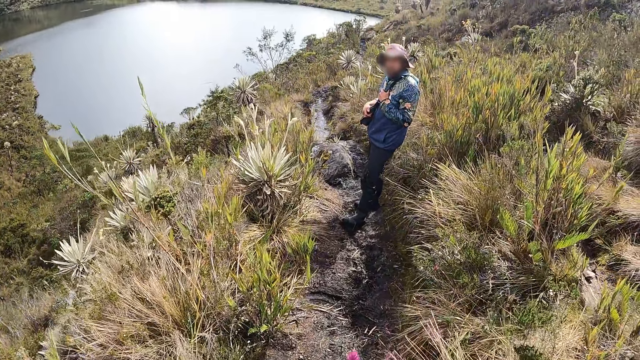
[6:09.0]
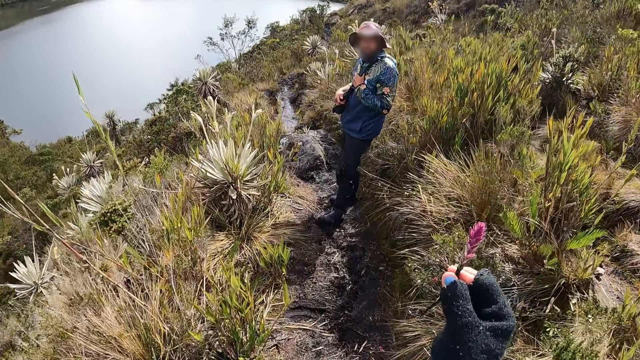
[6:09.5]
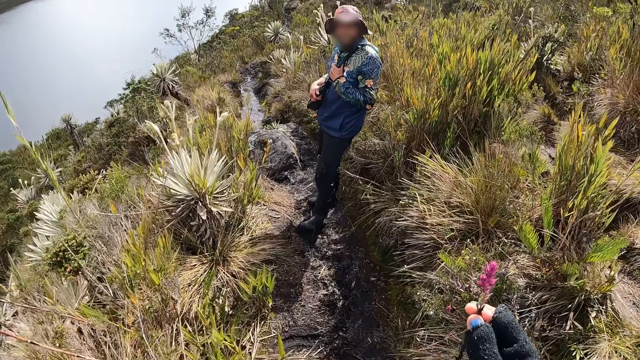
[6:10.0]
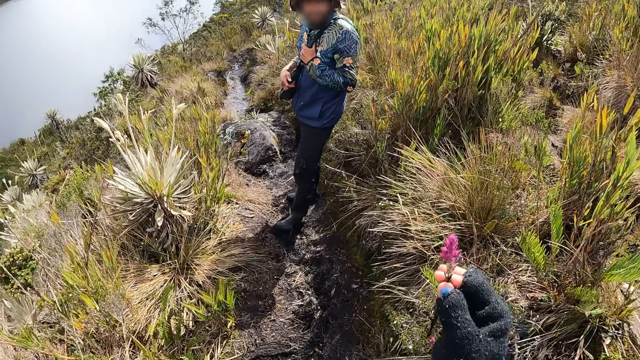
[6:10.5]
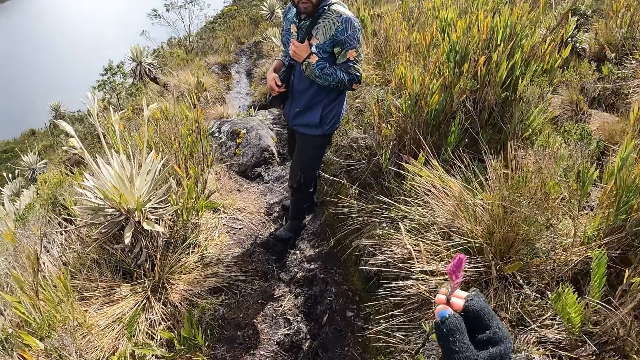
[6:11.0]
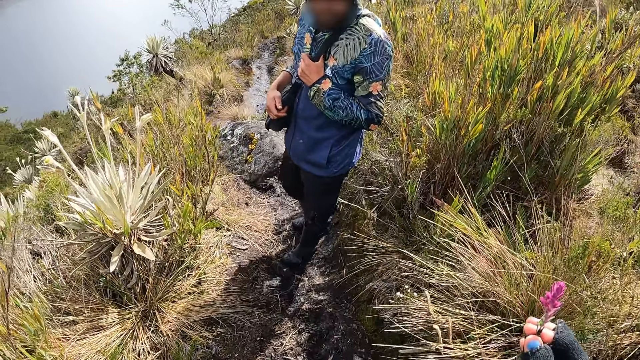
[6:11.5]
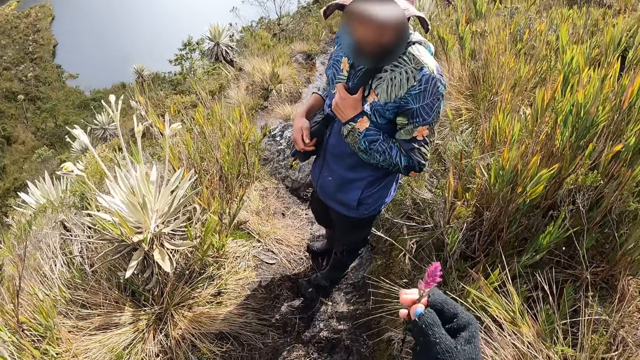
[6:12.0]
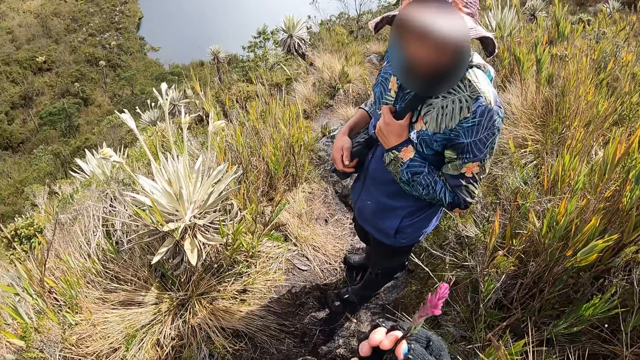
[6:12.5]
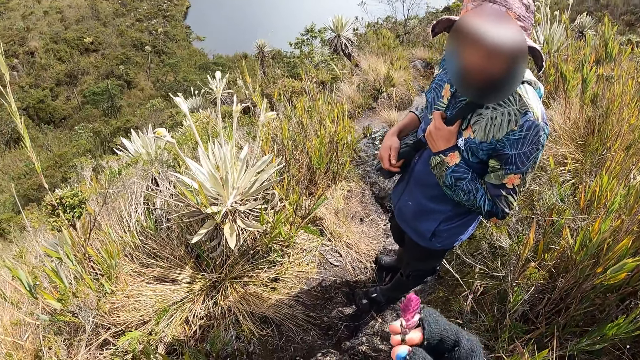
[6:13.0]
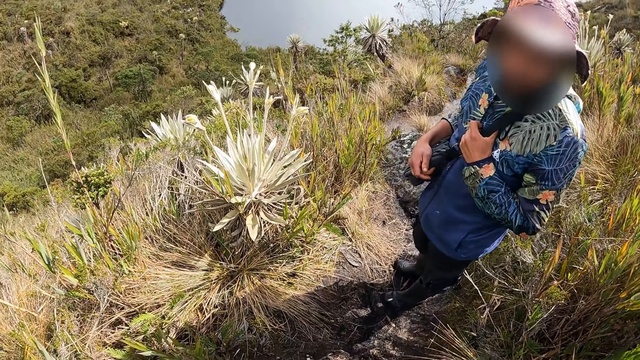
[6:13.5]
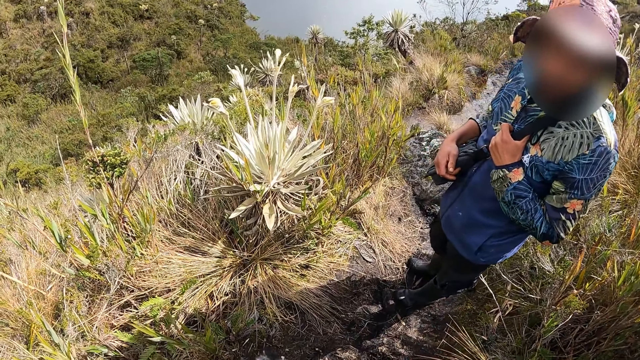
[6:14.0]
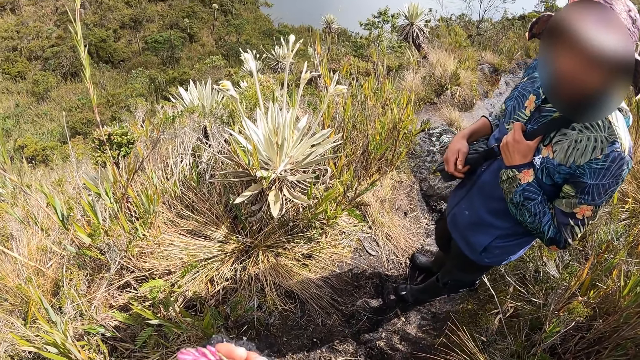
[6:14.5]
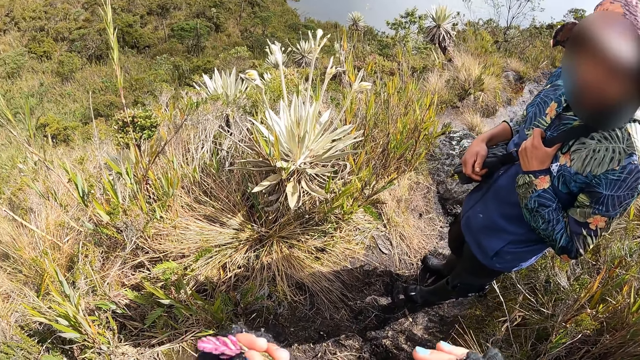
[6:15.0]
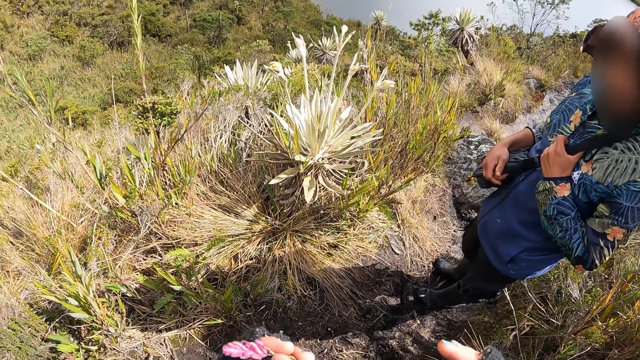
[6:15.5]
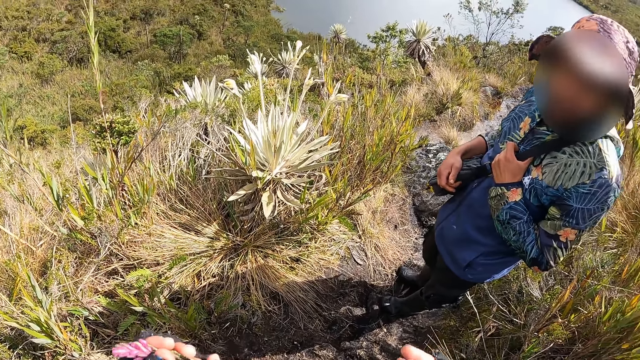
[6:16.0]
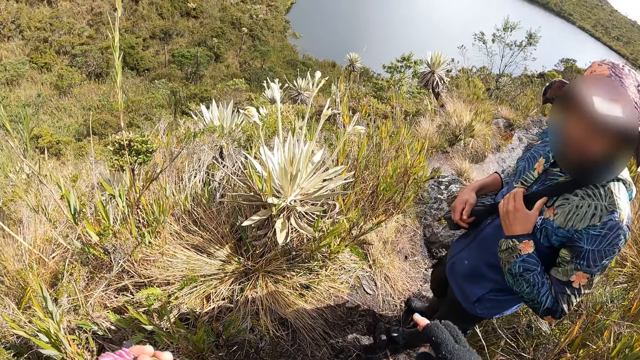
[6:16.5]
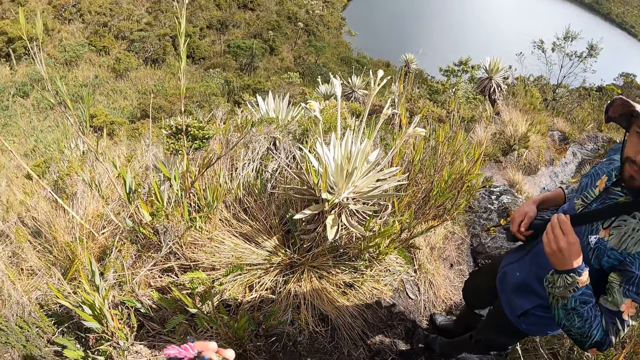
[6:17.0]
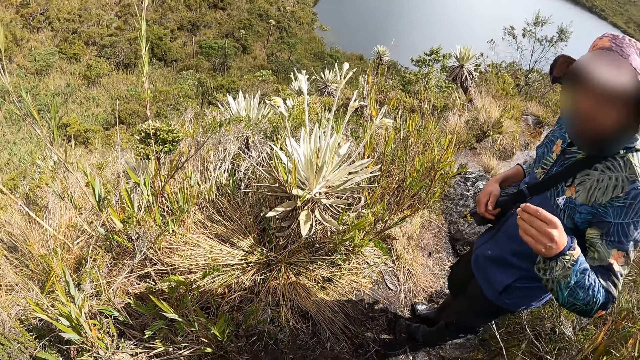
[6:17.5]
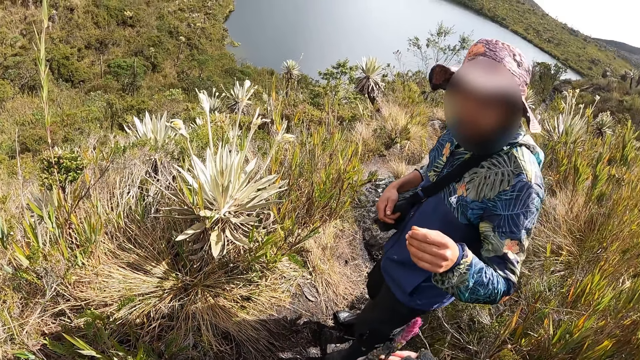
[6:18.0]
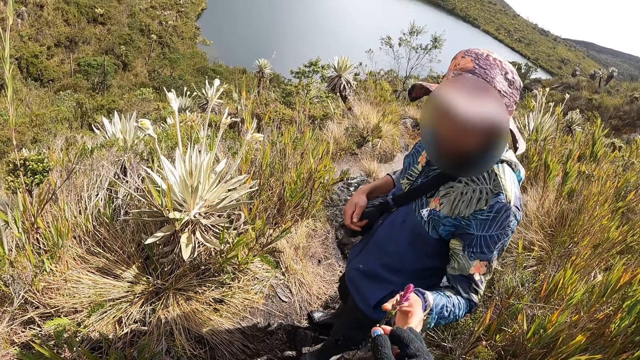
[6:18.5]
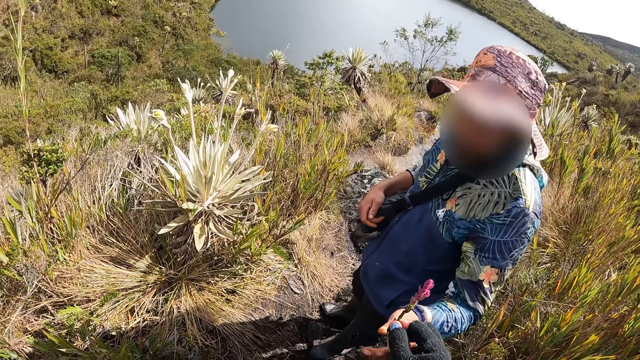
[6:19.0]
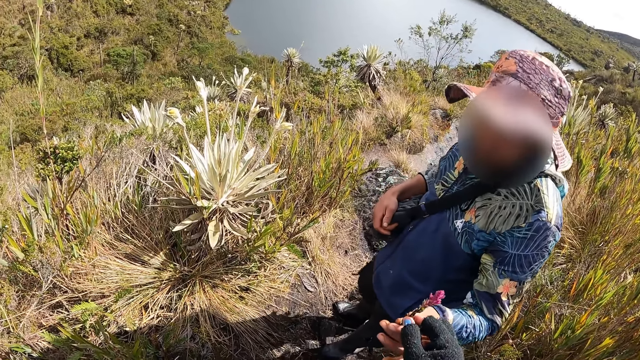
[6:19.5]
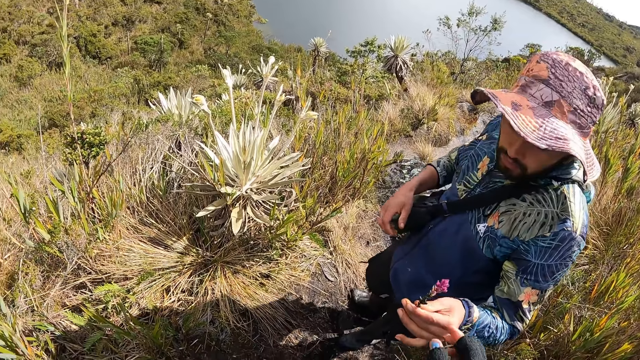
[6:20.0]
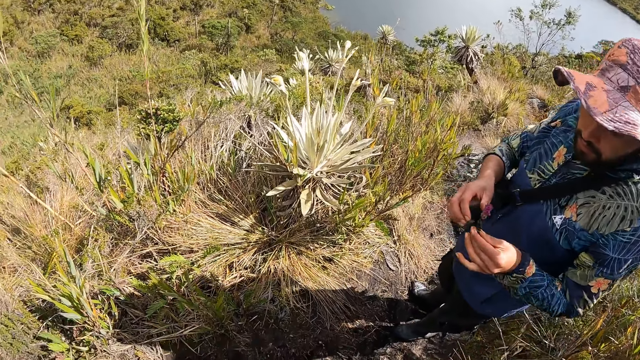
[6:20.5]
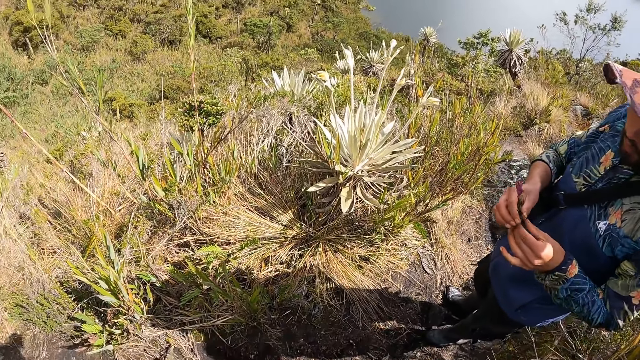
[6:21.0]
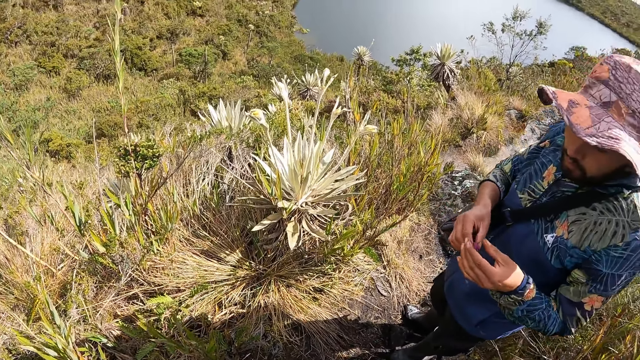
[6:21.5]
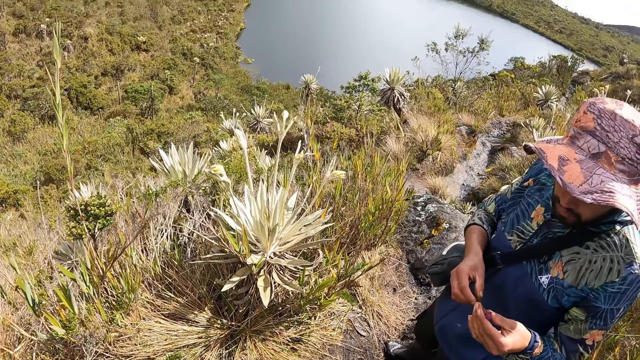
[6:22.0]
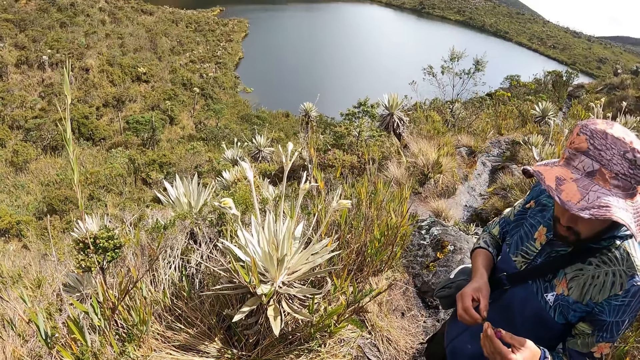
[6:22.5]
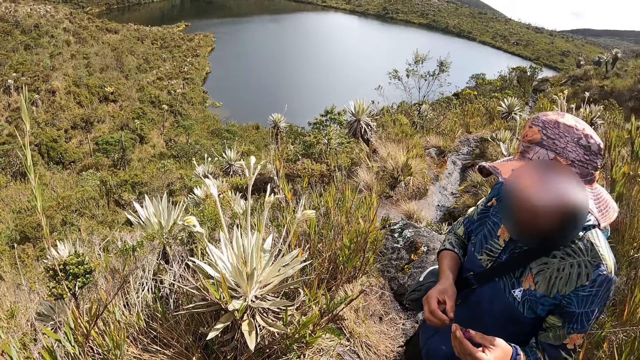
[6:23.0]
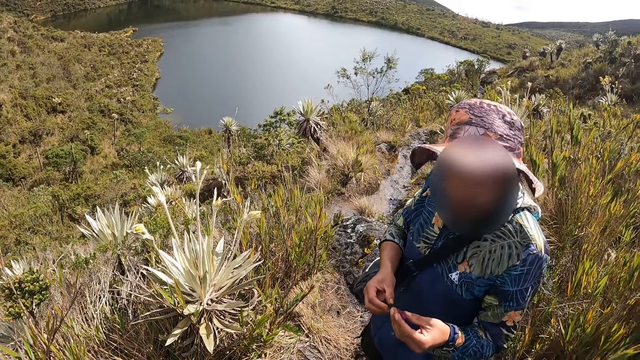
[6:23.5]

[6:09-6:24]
The camera wearer interacts with a man. She holds the flower with both hands. She holds the flower with her left hand. She gives the flower to the man with her right hand. The man holds the flower with his left hand. He passes the flower from his left hand to his right hand. He holds the flower with both hands.

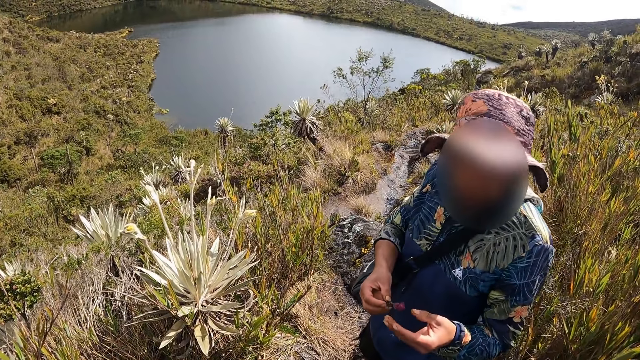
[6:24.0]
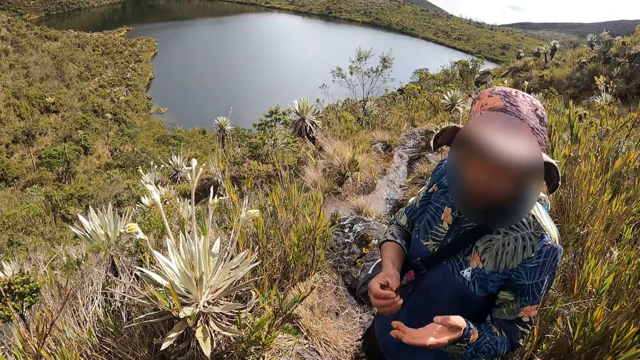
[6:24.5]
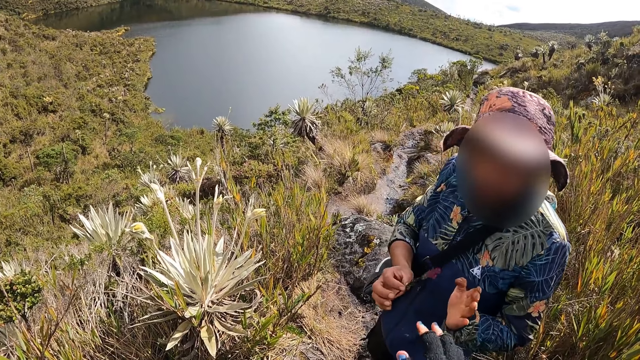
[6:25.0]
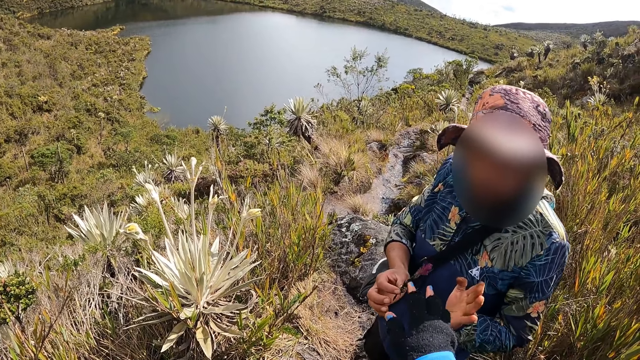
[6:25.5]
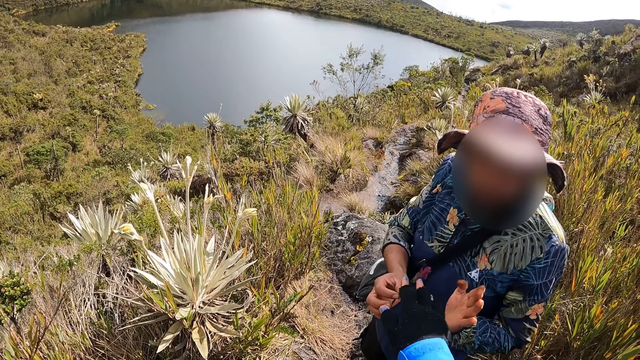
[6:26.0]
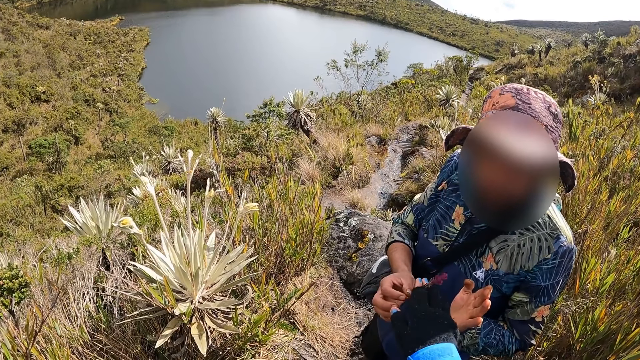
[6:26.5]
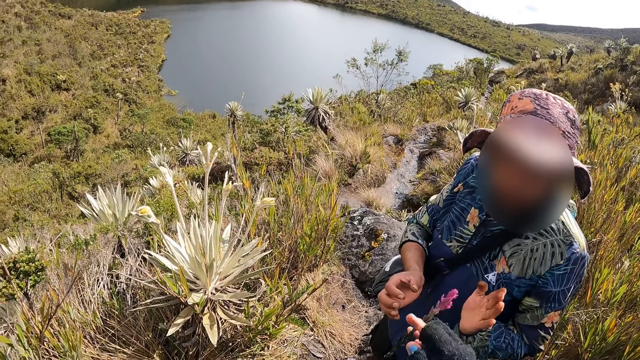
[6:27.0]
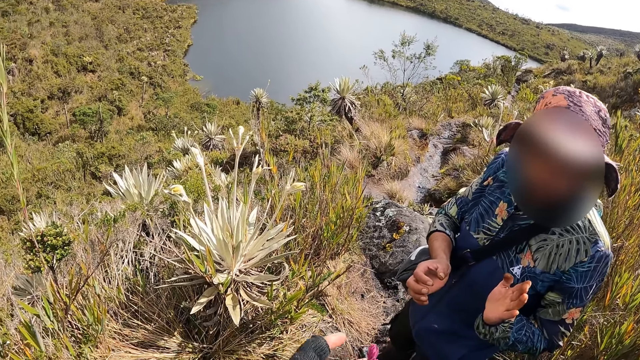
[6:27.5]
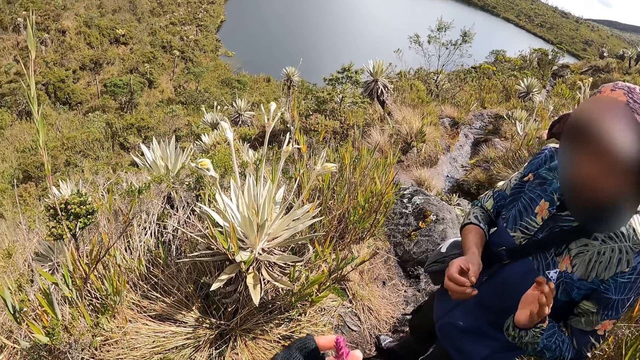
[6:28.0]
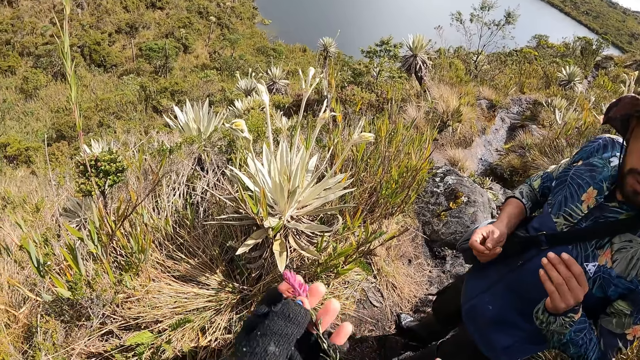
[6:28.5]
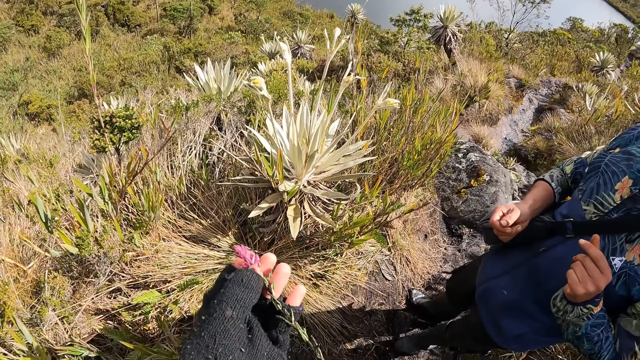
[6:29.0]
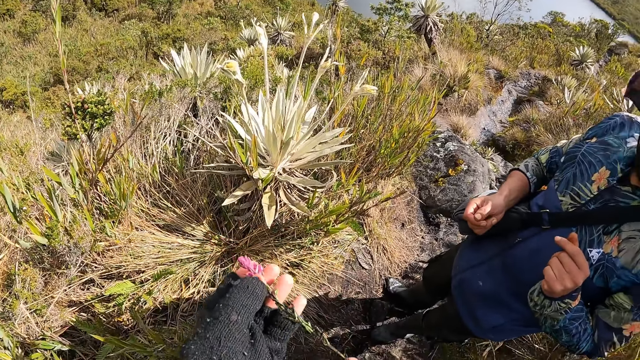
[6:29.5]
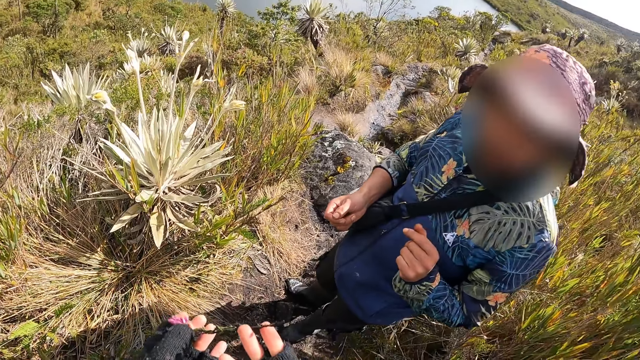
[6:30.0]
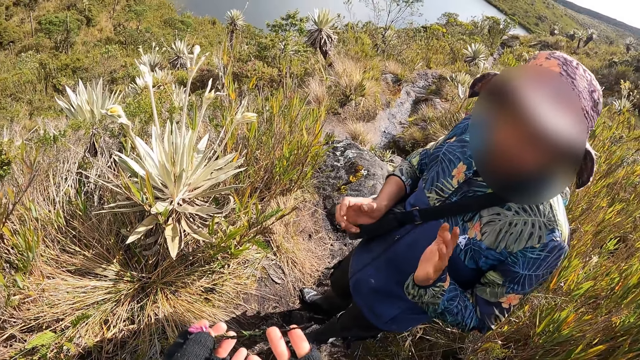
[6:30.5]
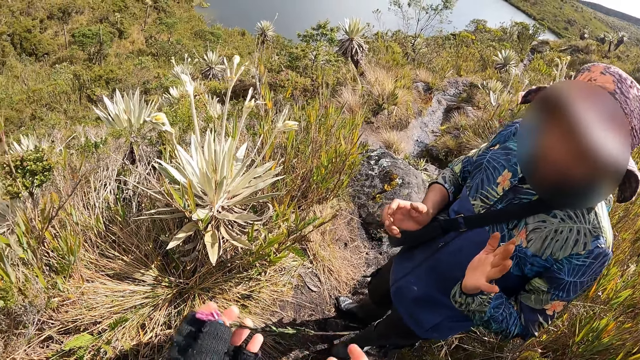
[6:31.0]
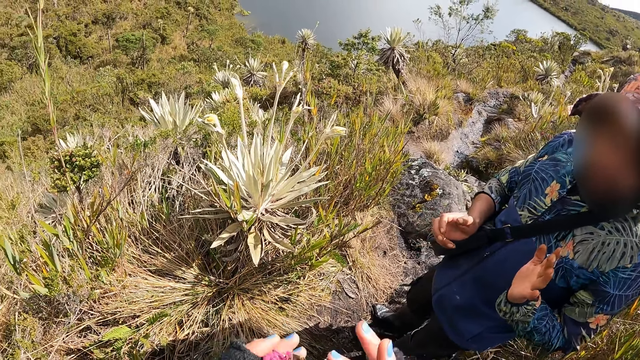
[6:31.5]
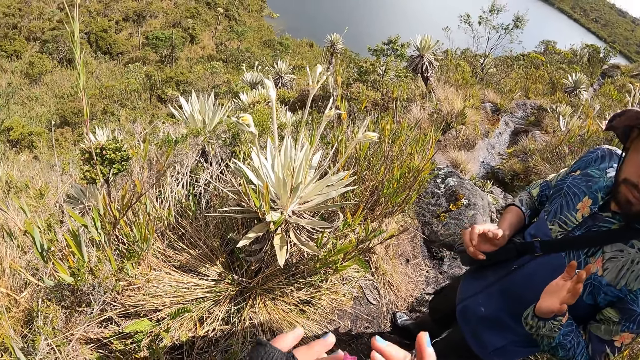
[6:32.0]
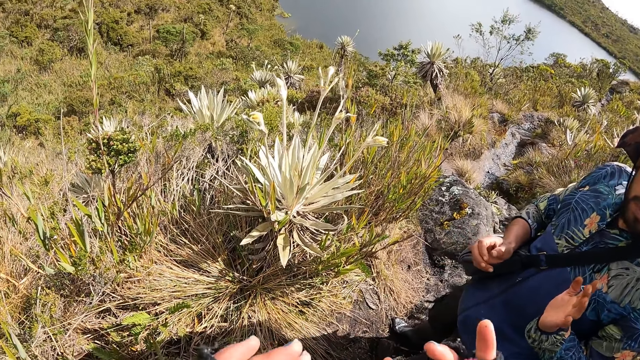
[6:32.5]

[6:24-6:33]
A man holds the flower with his right hand. The man interacts with the camera wearer. The camera wearer collects the flower from the man with her right hand. She holds the flower with her left hand. She holds the flower with both hands. The man interacts with the camera wearer. The camera wearer holds the flower with her left hand. She places the flower from her left hand to her right hand.
